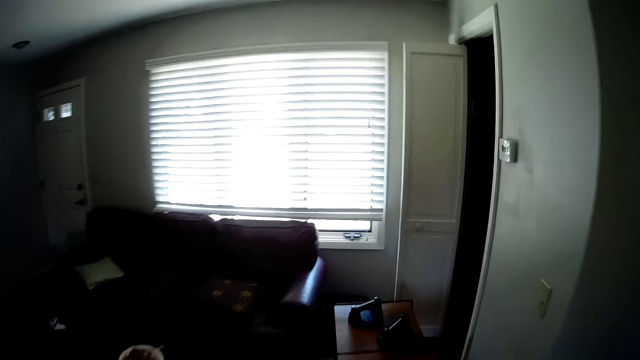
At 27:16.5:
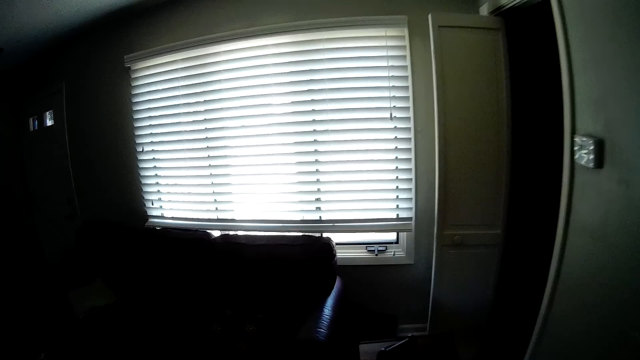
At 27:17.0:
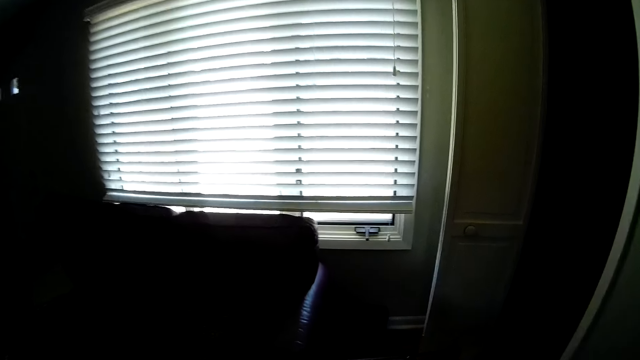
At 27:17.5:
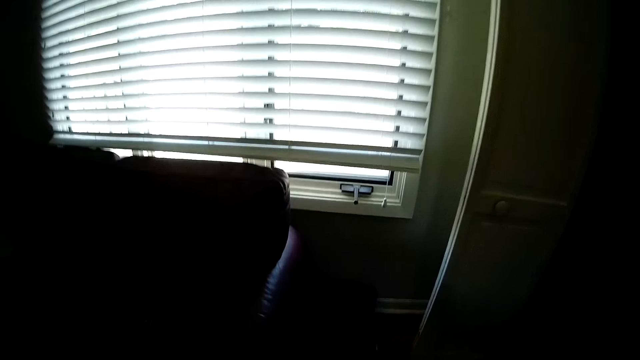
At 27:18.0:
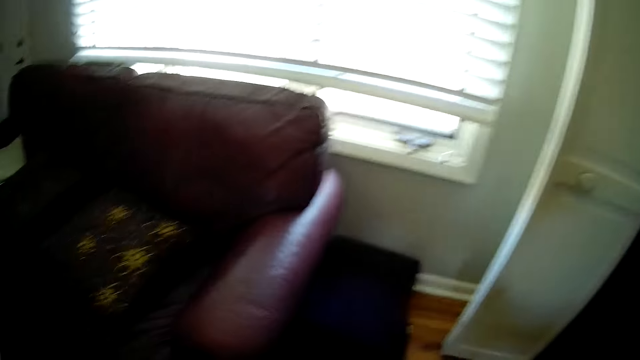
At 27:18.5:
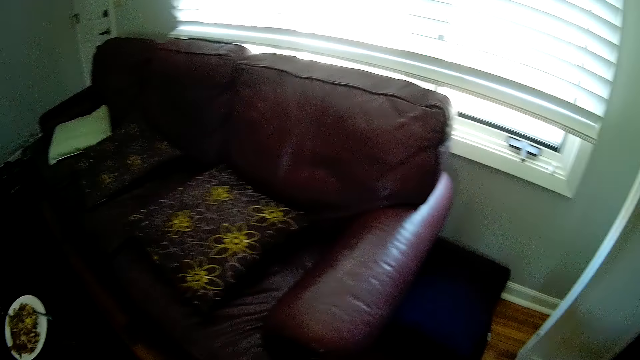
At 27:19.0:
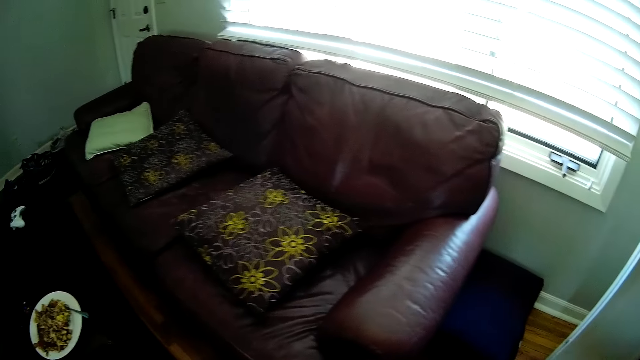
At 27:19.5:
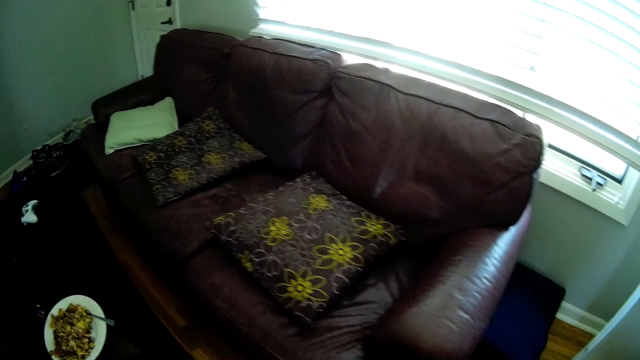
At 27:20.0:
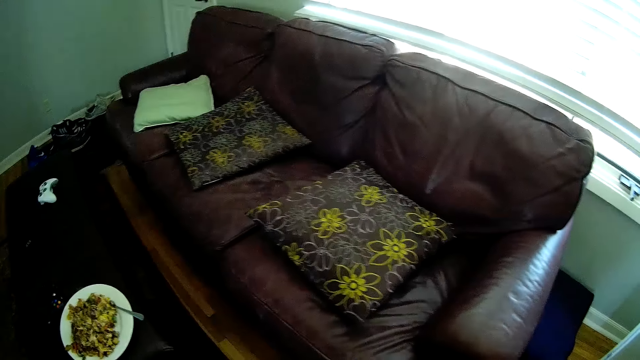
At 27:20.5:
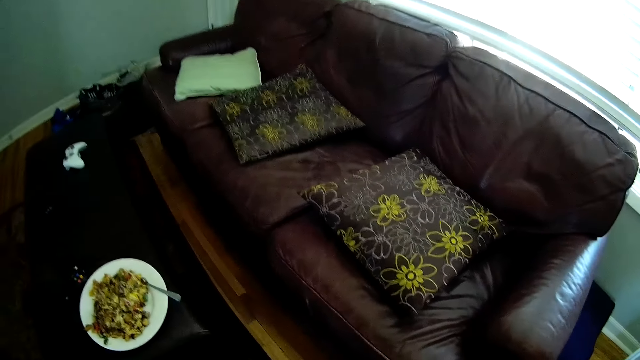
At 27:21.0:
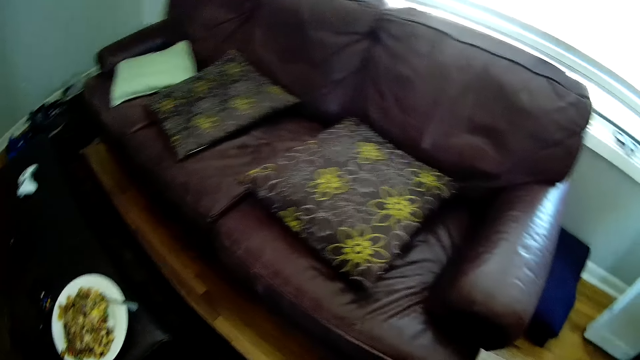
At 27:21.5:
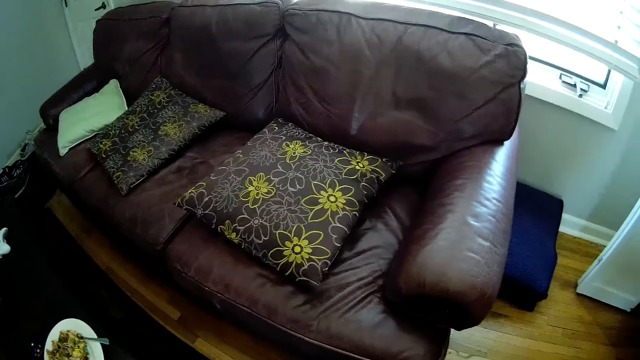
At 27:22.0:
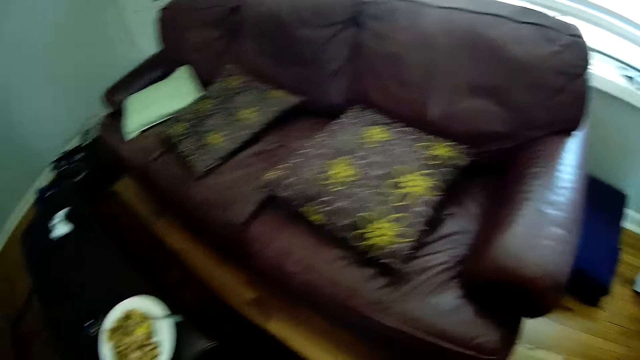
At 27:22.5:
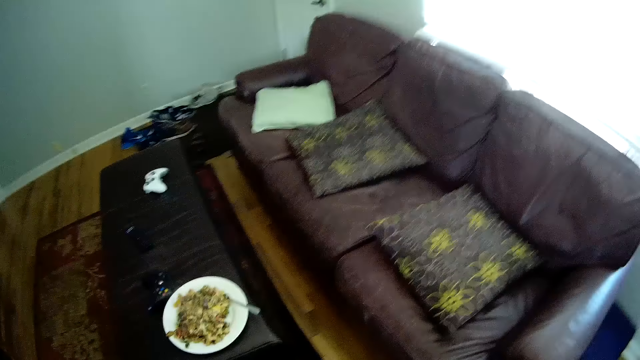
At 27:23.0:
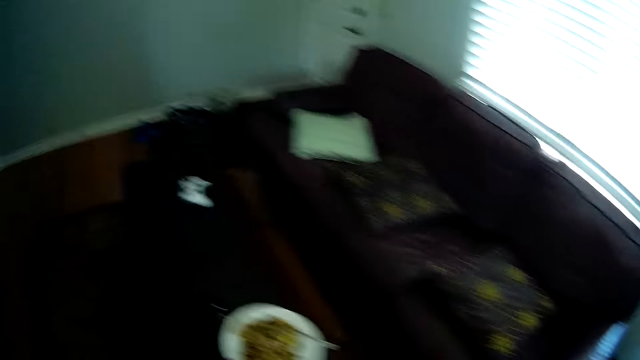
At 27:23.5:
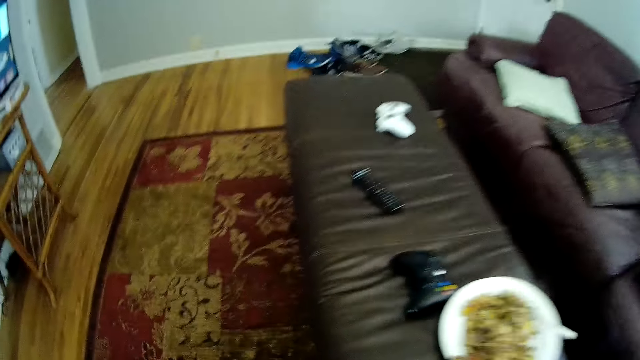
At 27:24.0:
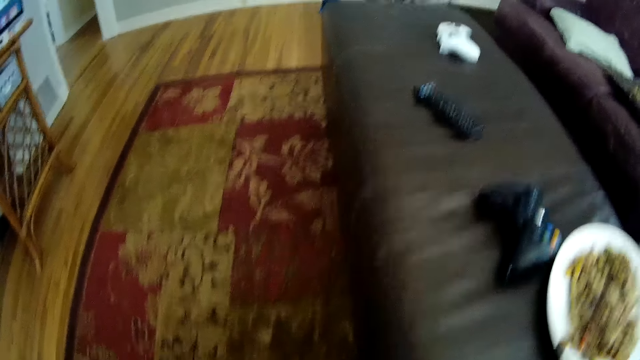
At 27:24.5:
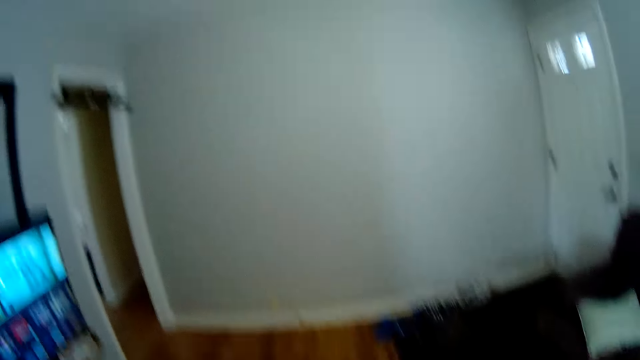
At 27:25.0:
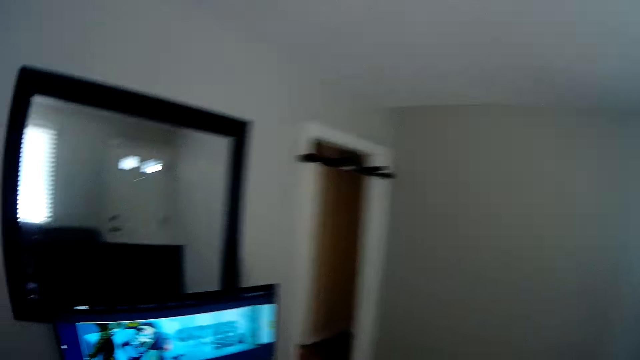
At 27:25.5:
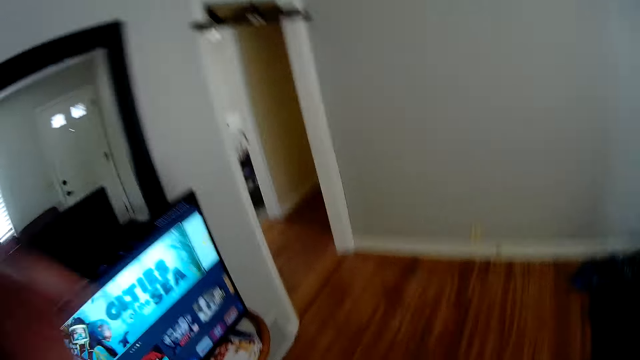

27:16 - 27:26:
The camera wearer stares around the house. They walk around the house.
